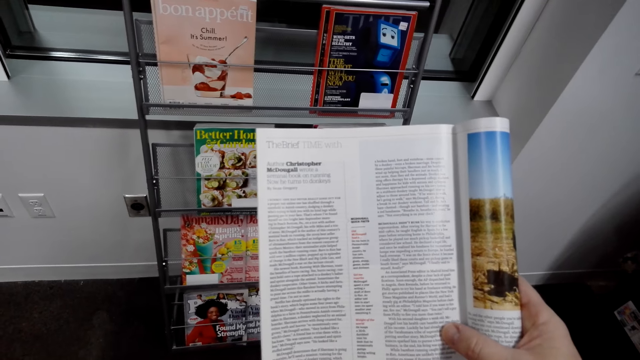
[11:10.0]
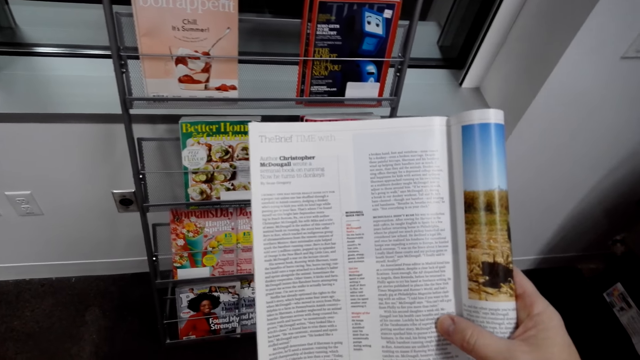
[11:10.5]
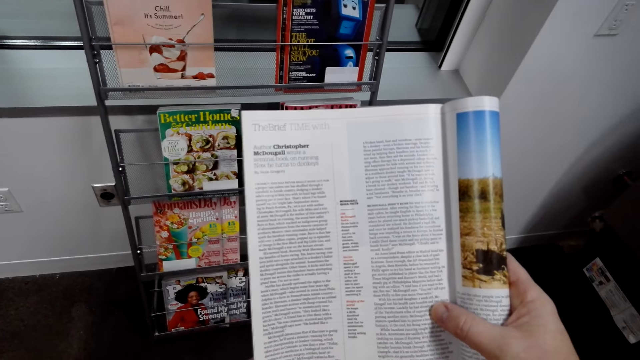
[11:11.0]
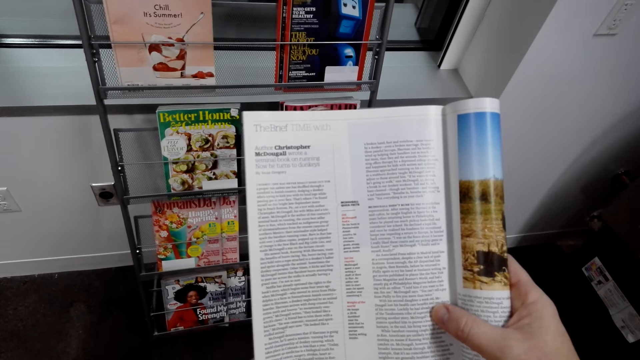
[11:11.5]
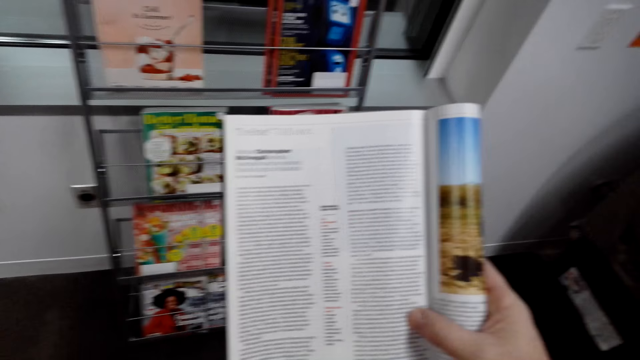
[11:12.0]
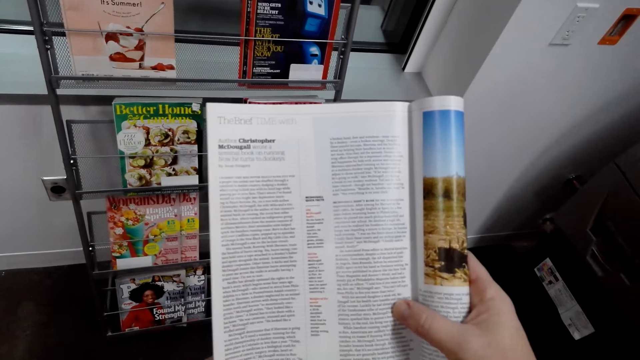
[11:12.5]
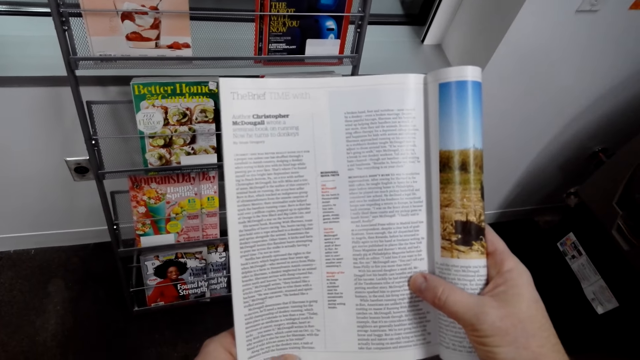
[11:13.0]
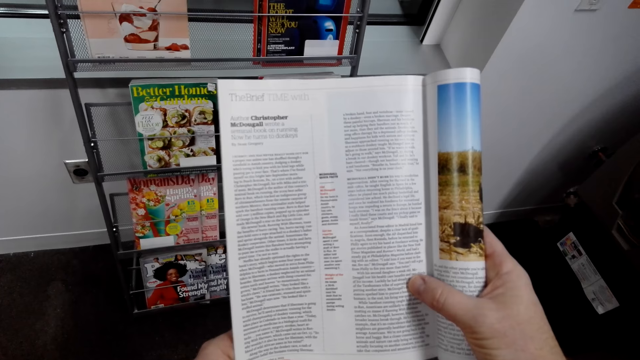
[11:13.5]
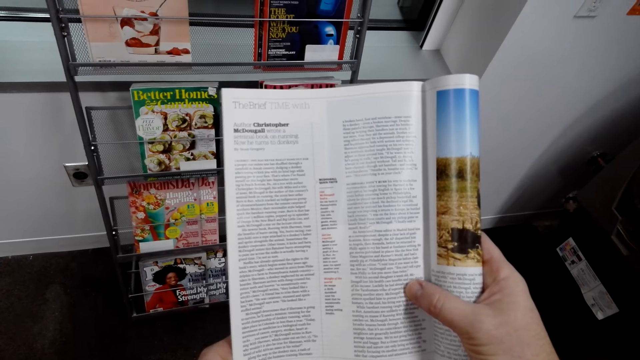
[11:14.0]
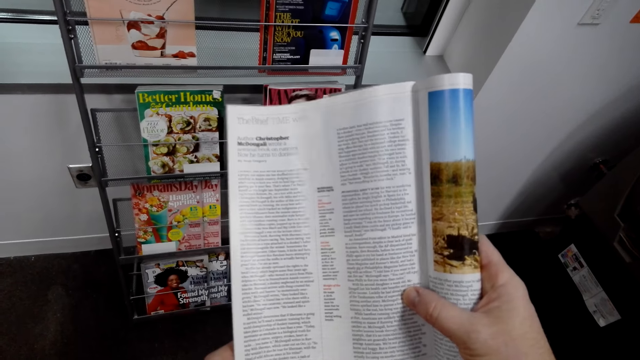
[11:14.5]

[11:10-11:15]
The camera wearer reads the magazine.

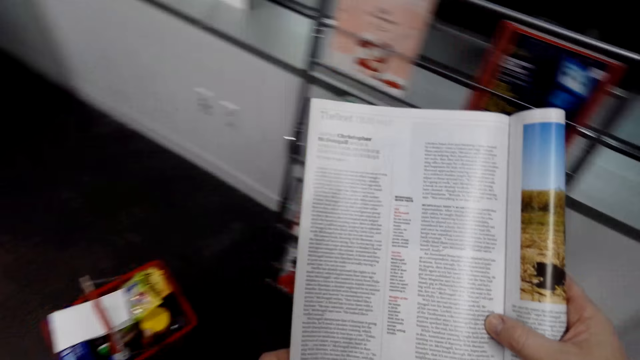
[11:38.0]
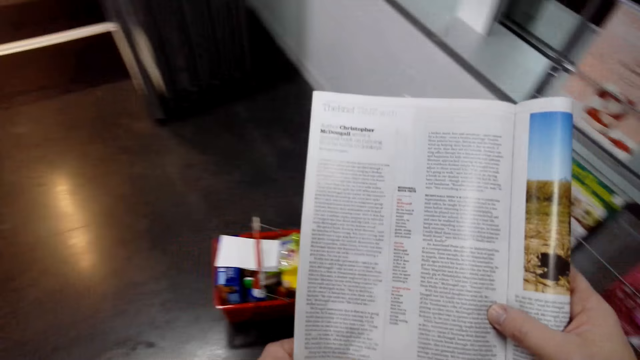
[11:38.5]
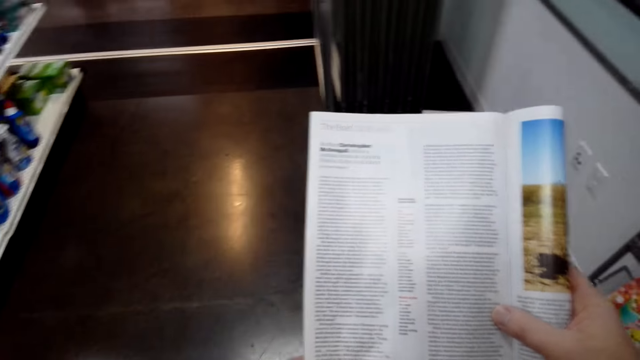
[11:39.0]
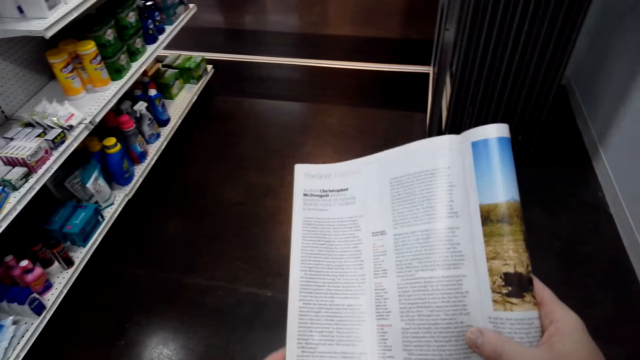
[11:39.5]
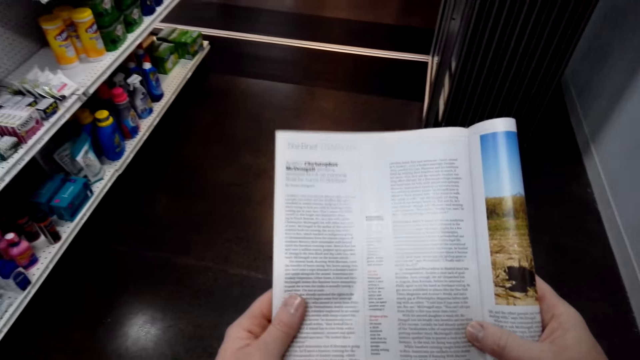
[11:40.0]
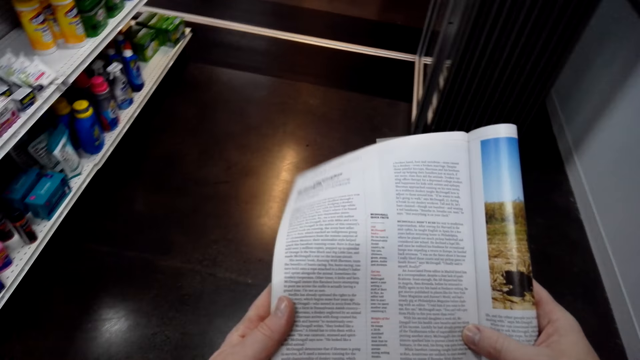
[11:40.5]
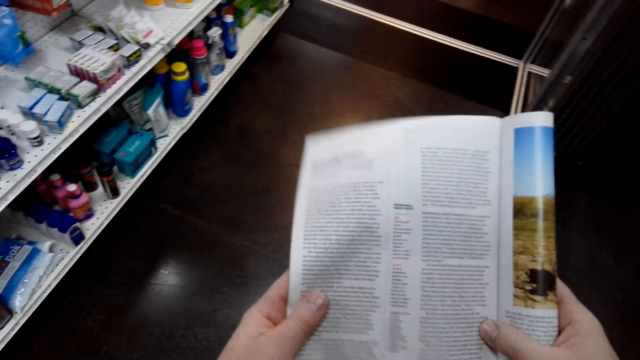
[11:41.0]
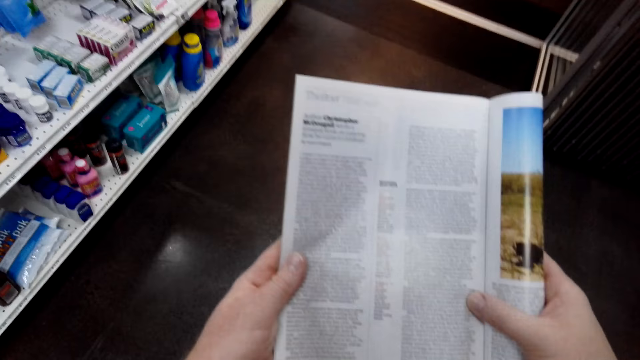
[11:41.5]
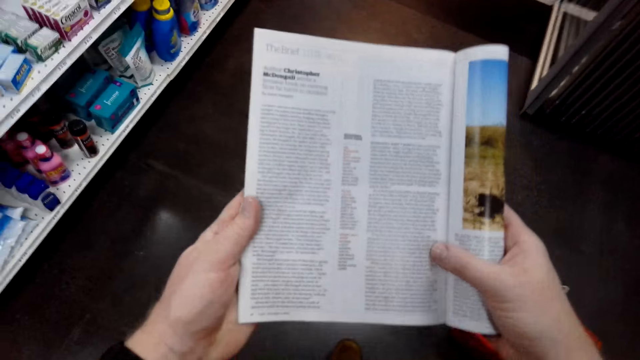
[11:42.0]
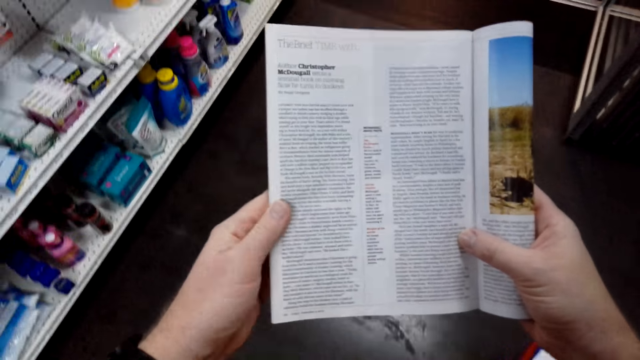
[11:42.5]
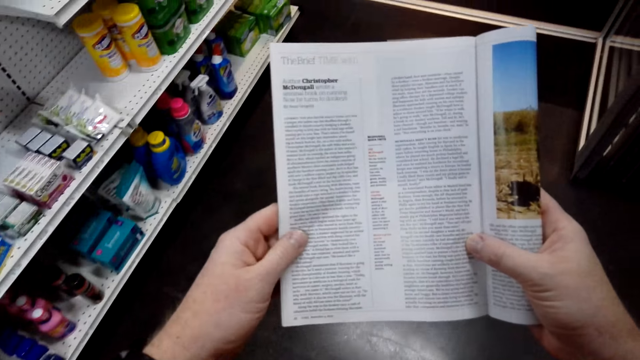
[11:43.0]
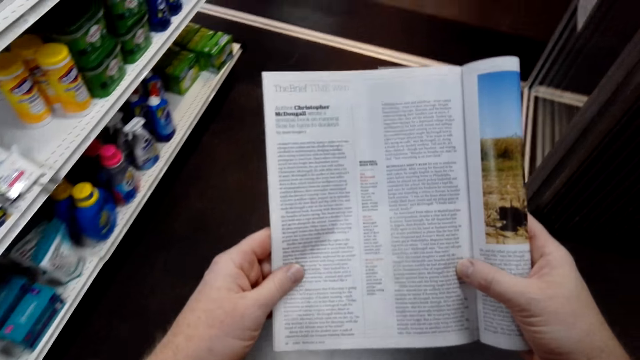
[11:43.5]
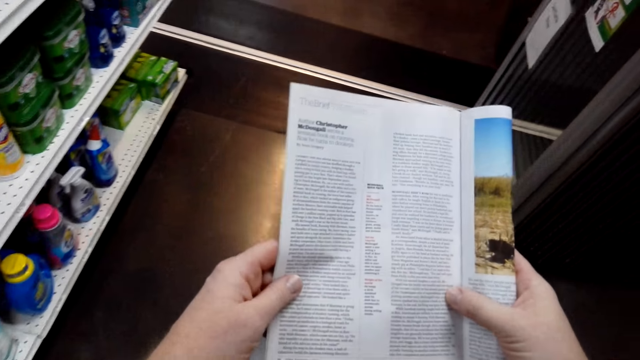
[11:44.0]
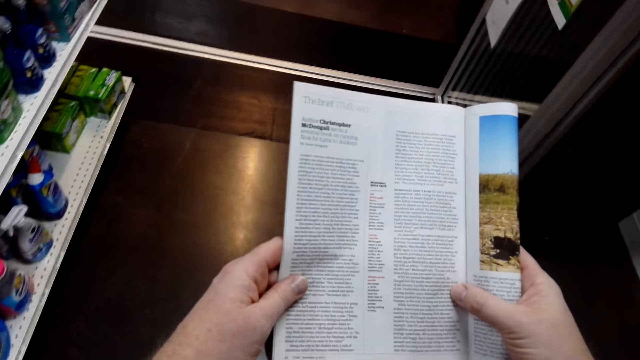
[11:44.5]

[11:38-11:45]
The camera wearer walks around the shop. They read a magazine.

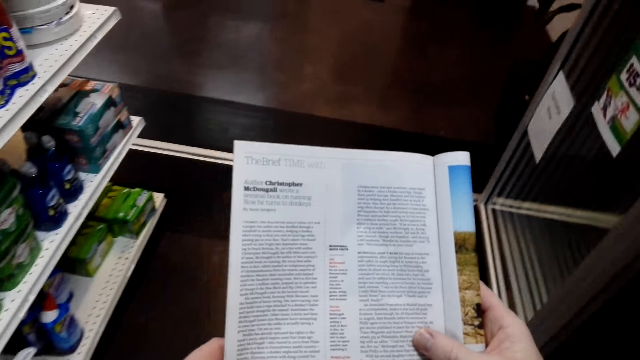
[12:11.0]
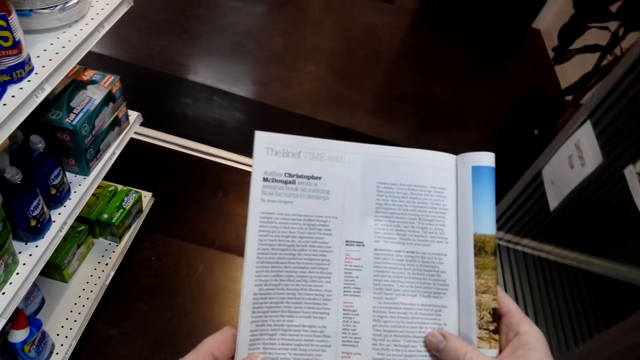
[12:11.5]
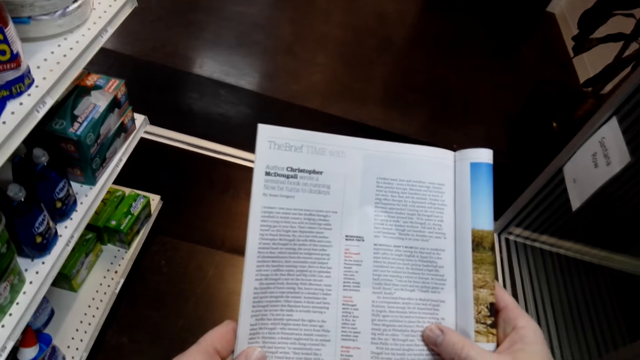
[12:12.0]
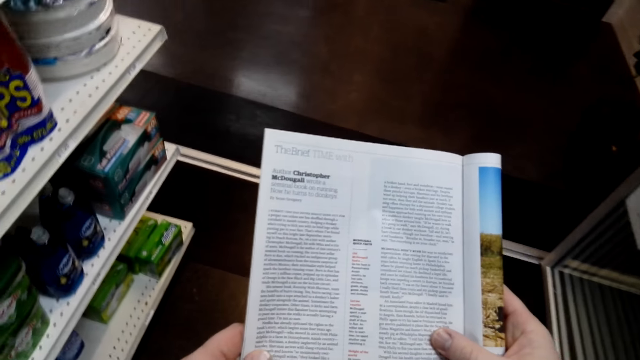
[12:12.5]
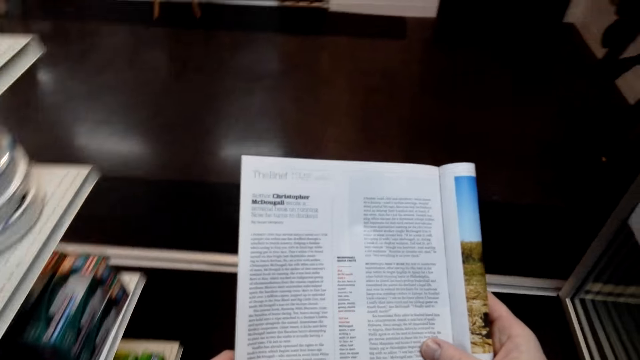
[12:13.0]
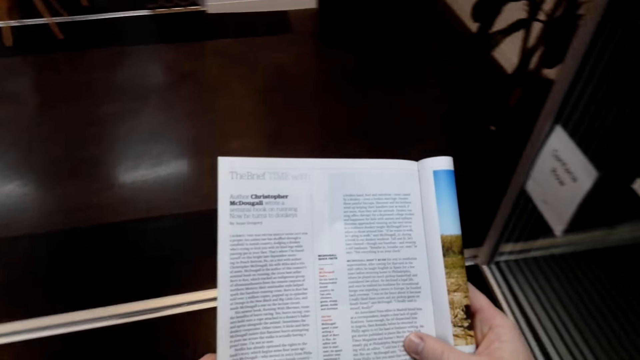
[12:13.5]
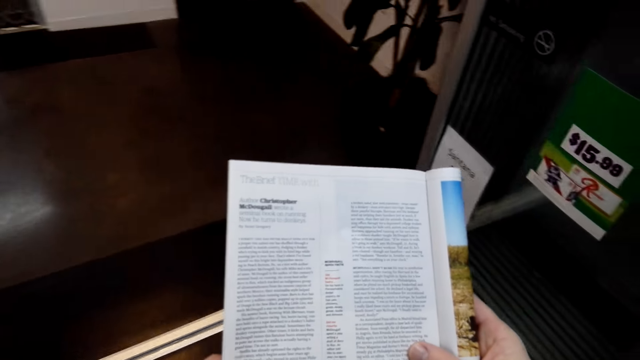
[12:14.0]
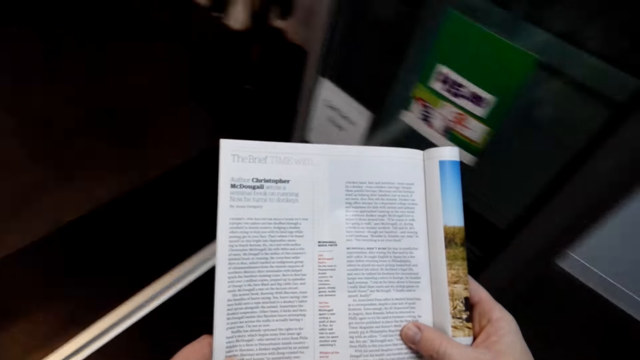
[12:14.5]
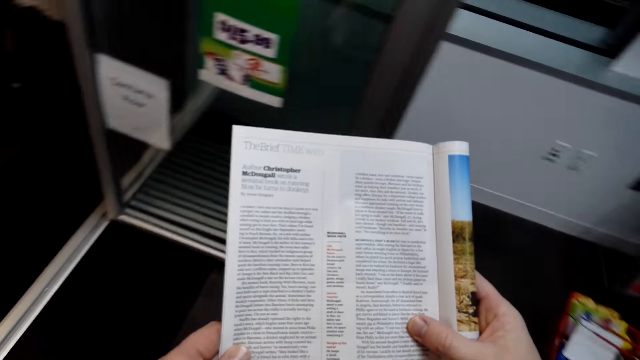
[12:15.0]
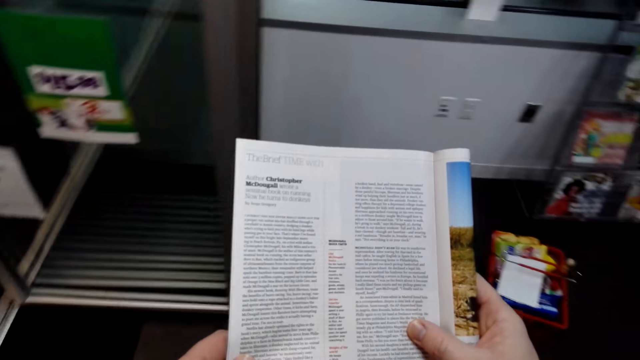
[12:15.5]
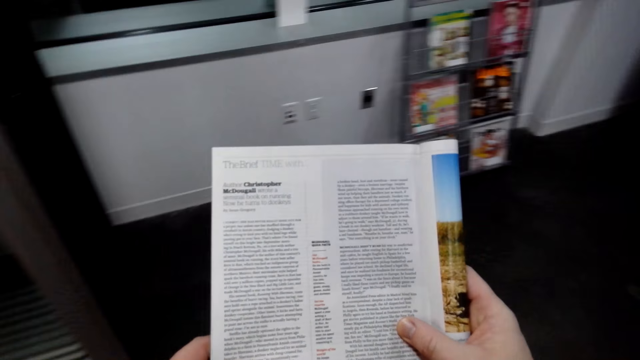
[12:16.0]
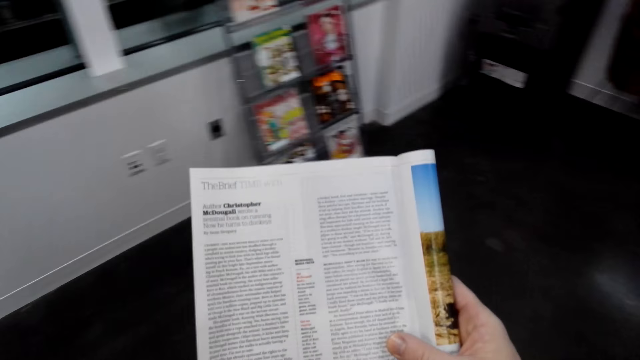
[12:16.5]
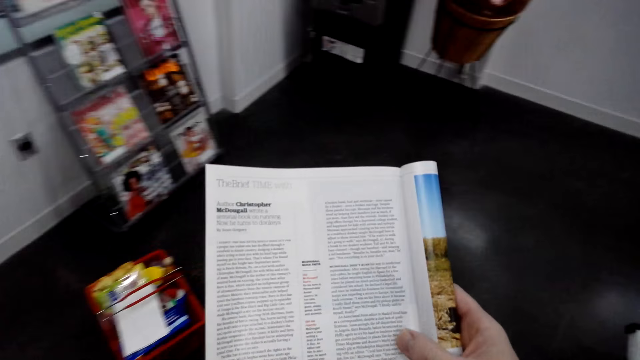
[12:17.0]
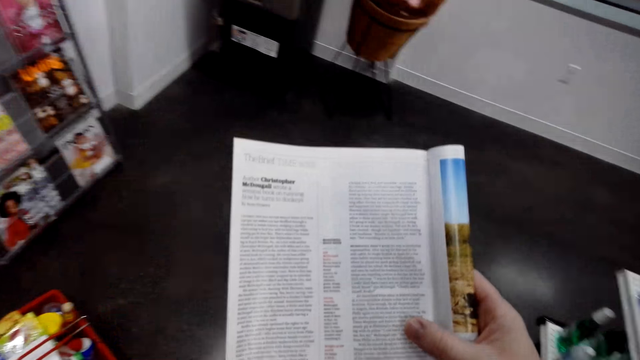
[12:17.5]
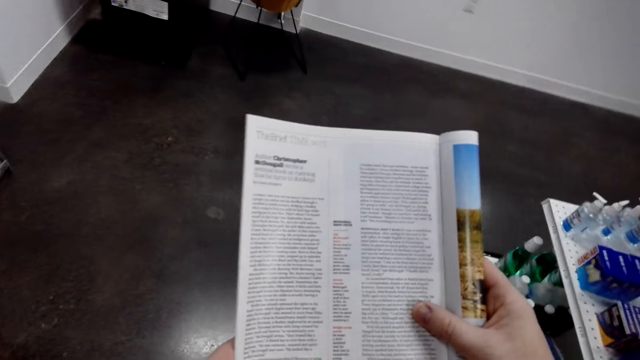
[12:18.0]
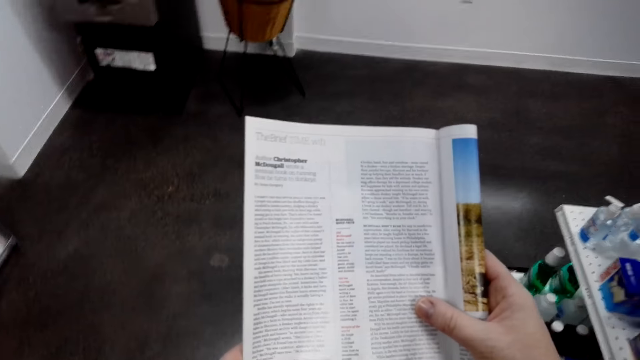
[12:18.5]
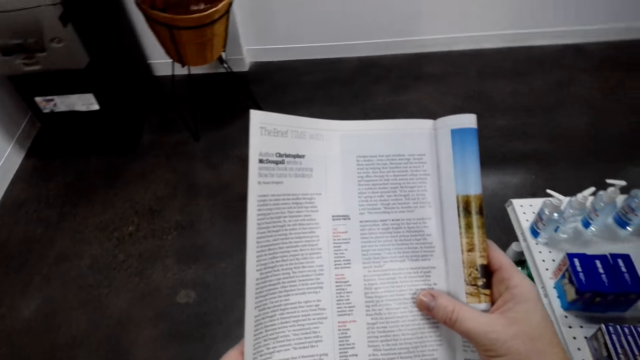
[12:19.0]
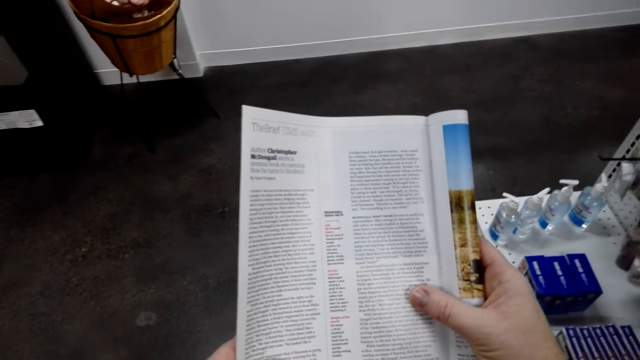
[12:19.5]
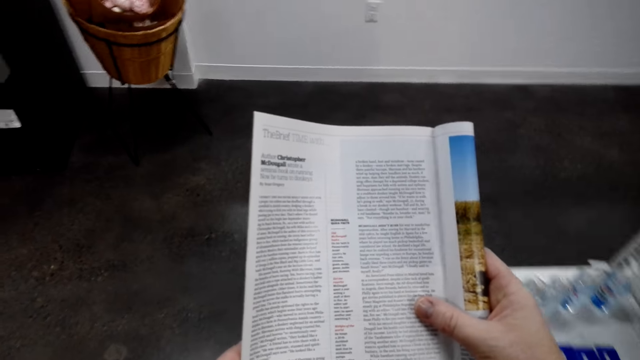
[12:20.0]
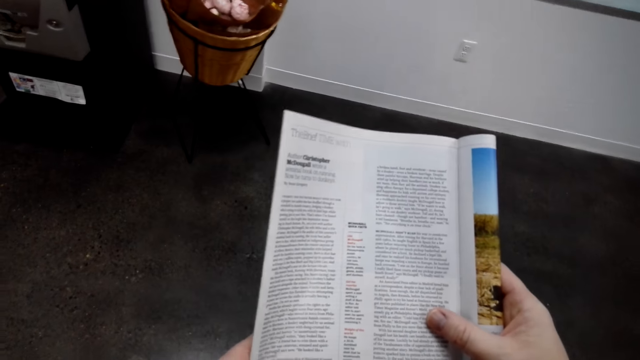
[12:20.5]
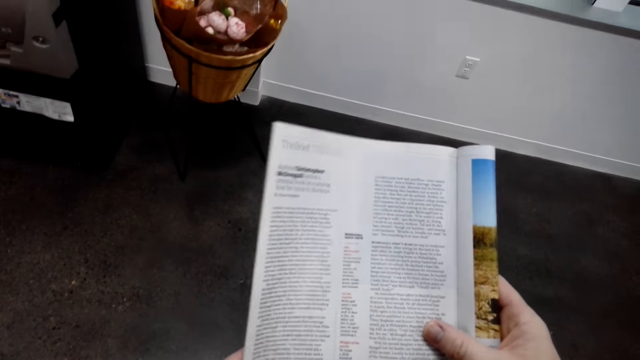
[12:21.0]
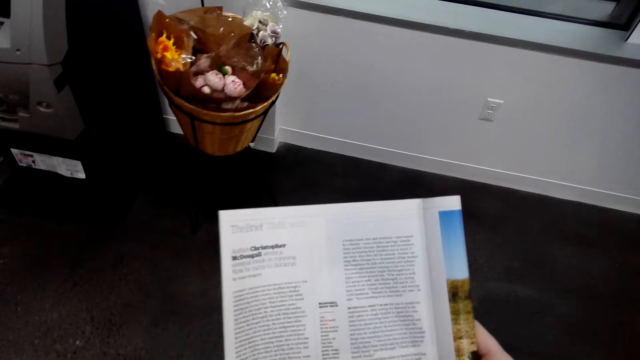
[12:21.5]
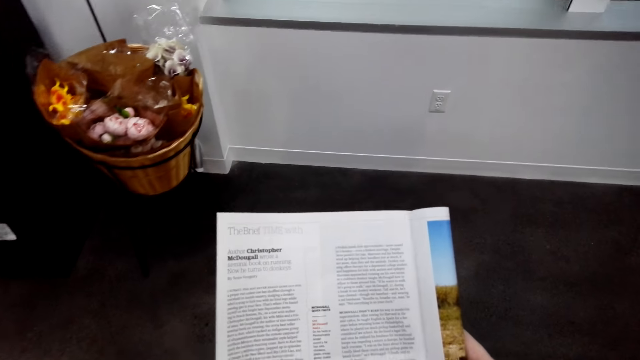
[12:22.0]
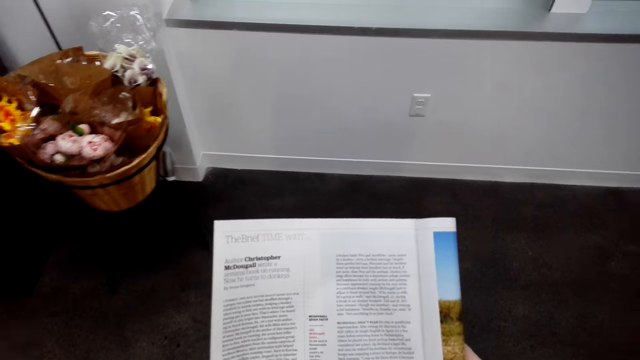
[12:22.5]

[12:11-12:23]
The camera wearer walks around the shop. They read a magazine.
